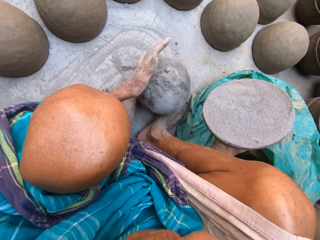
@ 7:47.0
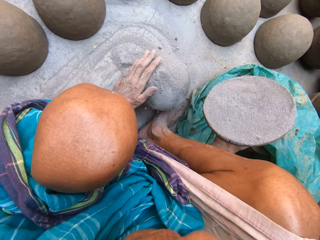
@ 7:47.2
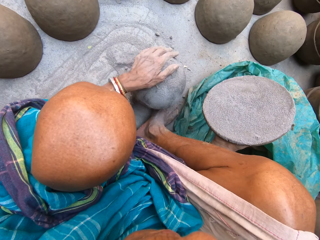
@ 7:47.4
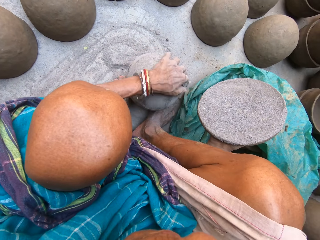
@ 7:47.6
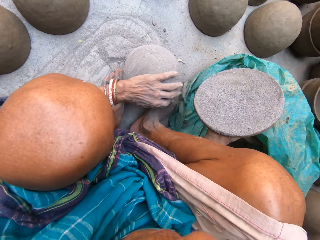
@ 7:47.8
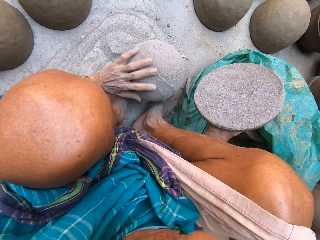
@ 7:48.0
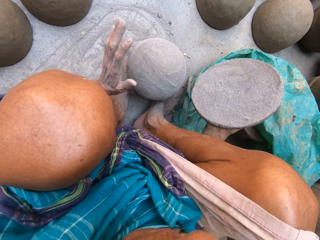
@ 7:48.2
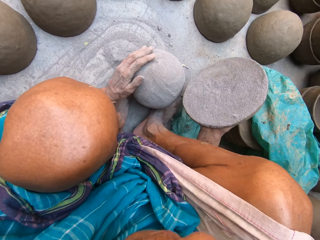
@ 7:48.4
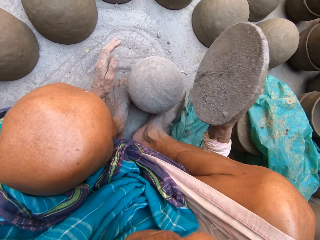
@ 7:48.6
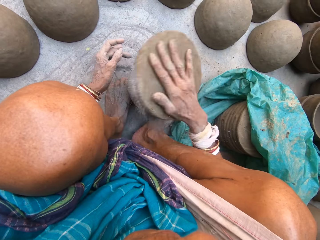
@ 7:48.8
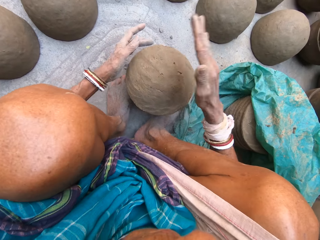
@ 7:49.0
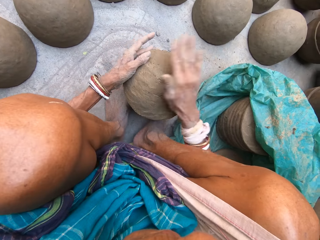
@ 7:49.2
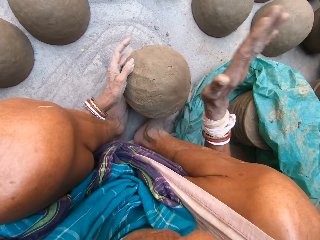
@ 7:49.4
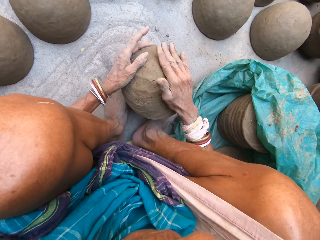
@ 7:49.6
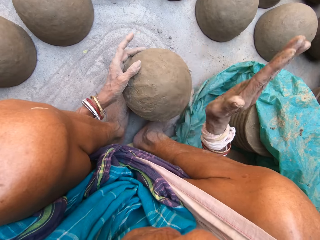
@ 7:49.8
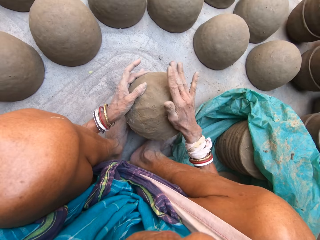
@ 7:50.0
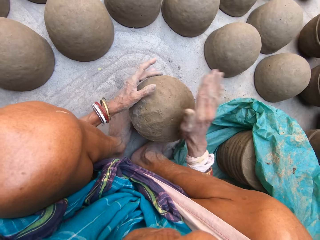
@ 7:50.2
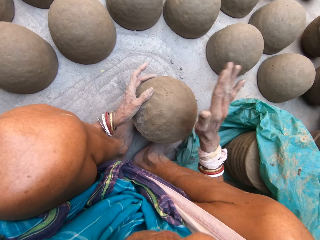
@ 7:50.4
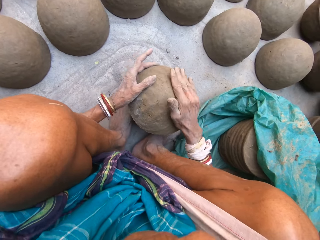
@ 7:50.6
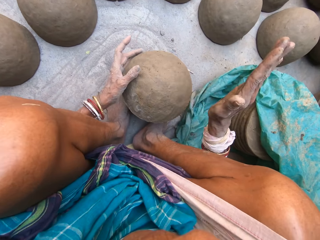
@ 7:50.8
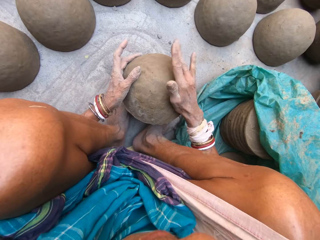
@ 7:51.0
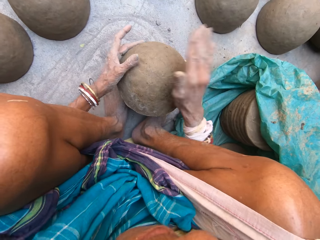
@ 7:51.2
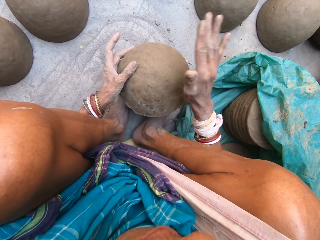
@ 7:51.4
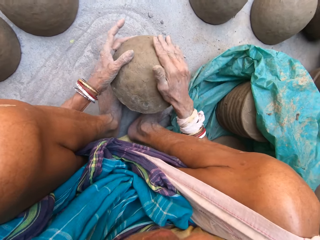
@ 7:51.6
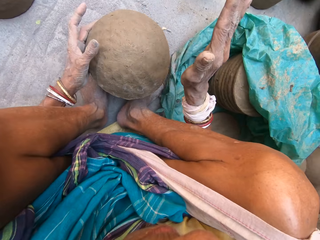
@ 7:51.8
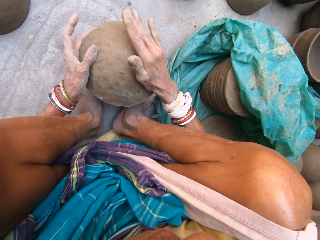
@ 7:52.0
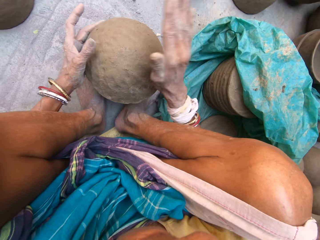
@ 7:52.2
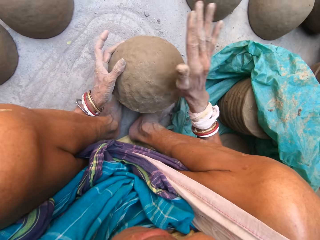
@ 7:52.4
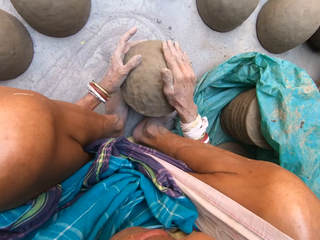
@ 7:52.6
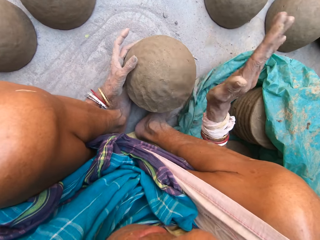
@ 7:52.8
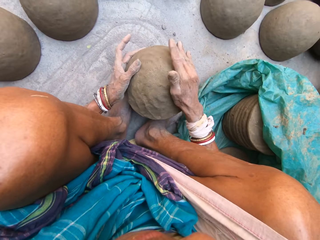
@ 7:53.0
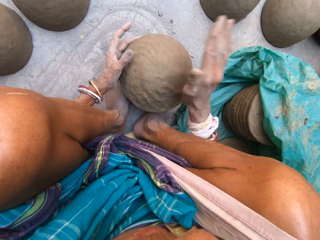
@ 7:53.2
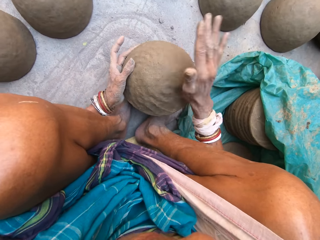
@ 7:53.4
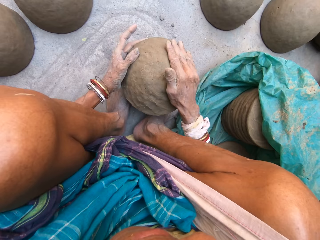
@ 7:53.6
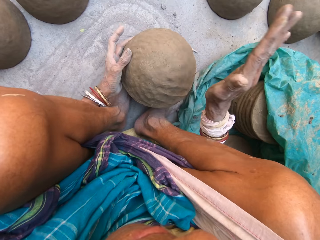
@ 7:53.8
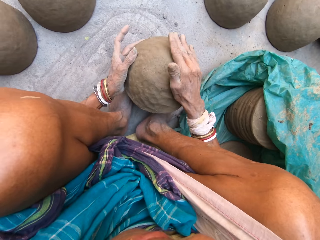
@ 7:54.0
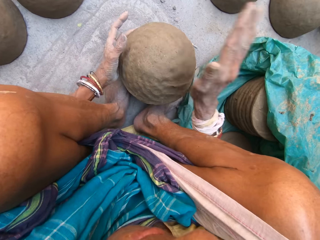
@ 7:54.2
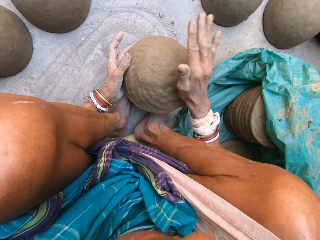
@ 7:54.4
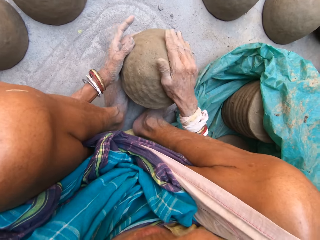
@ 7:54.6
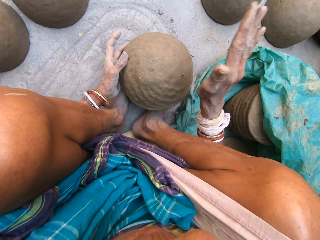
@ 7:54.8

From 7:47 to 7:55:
The camera wearer rubs sand on the pot or molder. They put the rounded clay mould on the pot. They hit the mould with the right hand. They shape the clay on the molder by hands.

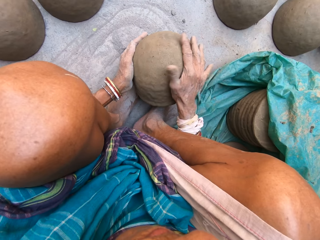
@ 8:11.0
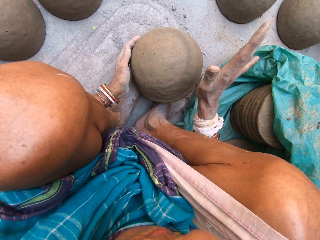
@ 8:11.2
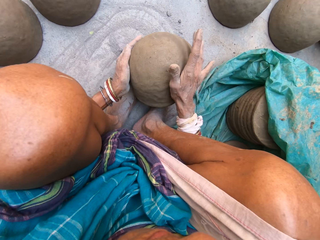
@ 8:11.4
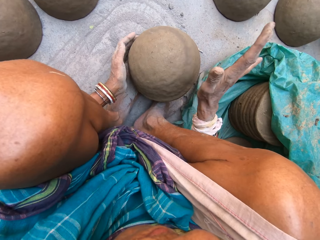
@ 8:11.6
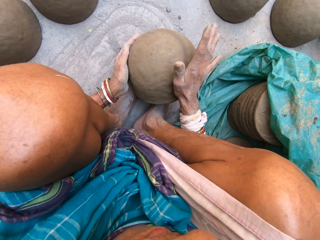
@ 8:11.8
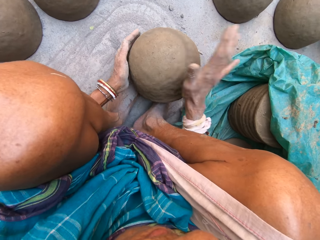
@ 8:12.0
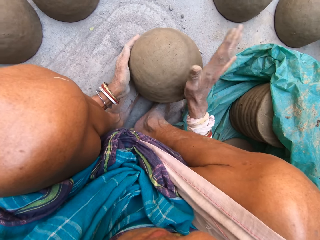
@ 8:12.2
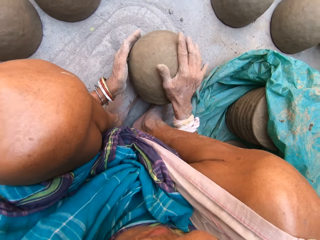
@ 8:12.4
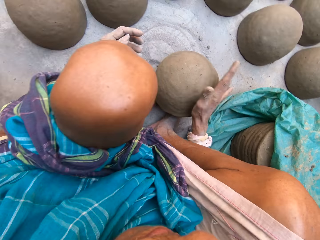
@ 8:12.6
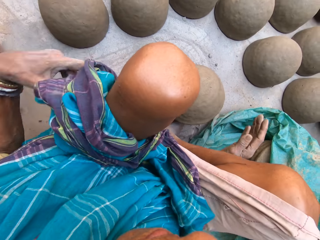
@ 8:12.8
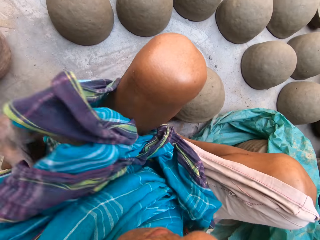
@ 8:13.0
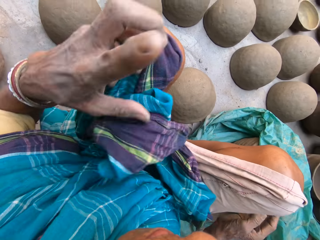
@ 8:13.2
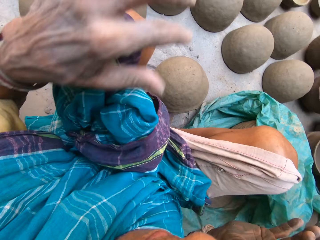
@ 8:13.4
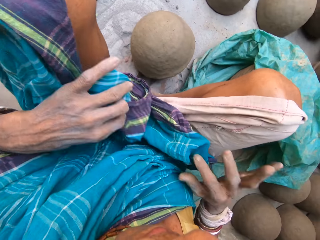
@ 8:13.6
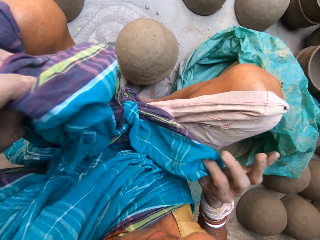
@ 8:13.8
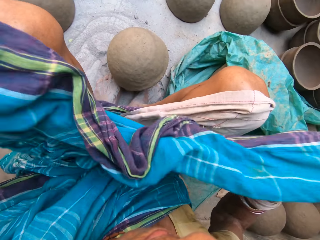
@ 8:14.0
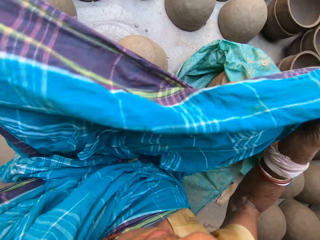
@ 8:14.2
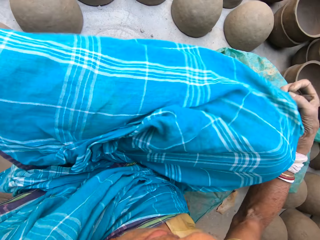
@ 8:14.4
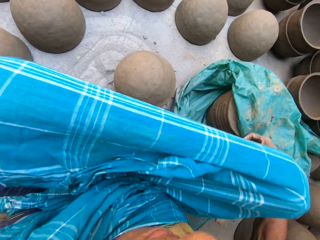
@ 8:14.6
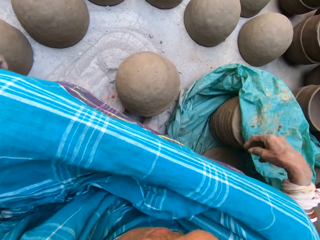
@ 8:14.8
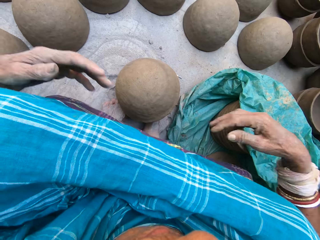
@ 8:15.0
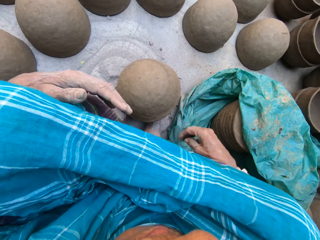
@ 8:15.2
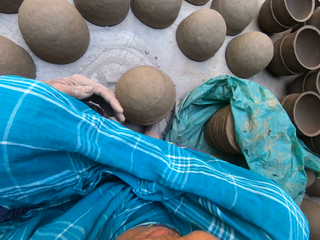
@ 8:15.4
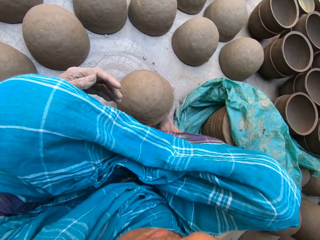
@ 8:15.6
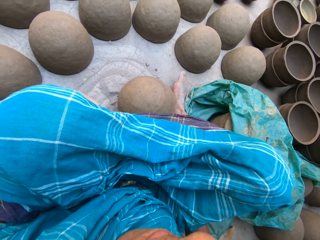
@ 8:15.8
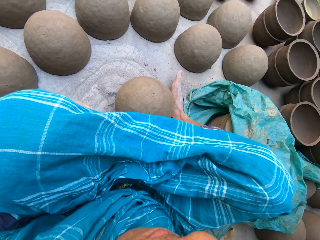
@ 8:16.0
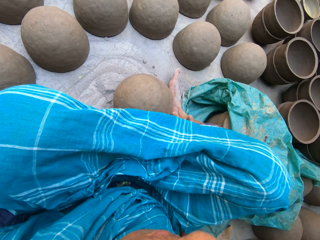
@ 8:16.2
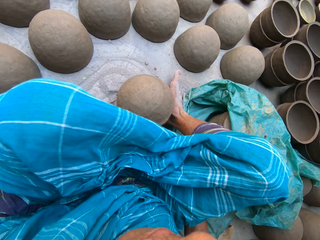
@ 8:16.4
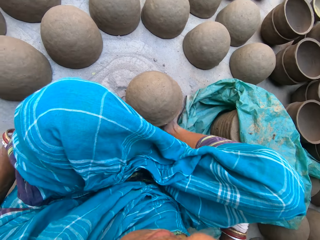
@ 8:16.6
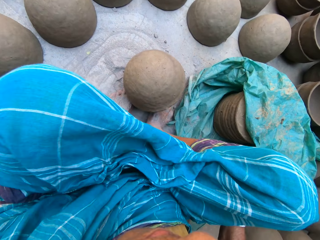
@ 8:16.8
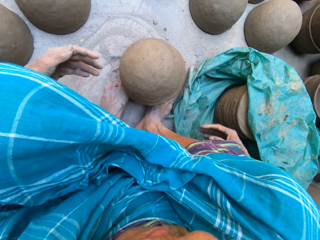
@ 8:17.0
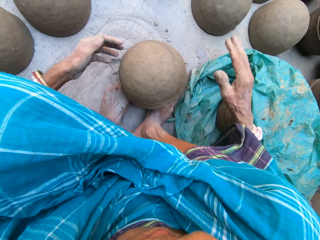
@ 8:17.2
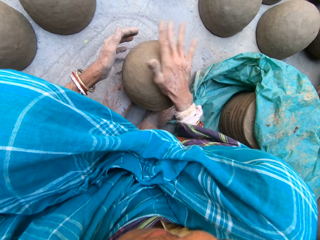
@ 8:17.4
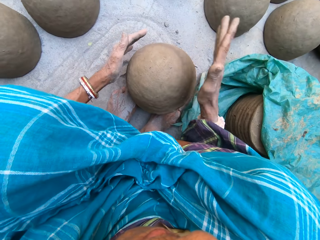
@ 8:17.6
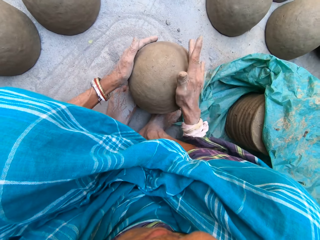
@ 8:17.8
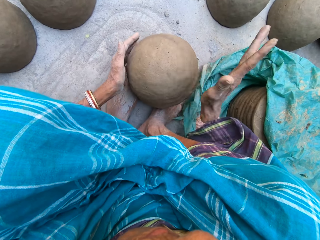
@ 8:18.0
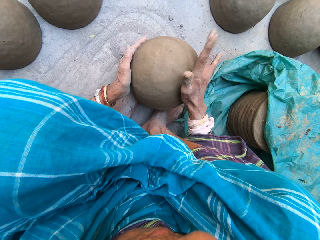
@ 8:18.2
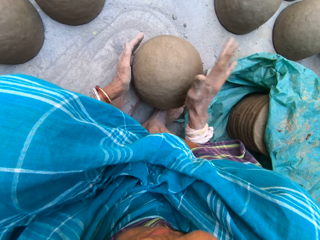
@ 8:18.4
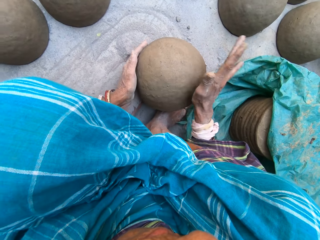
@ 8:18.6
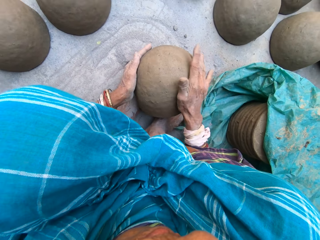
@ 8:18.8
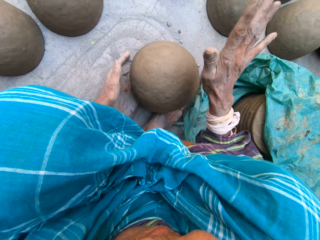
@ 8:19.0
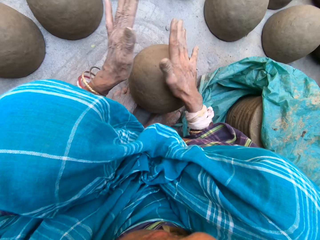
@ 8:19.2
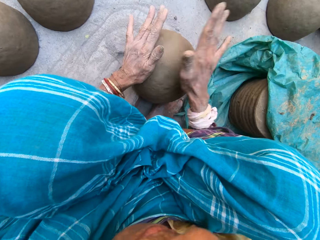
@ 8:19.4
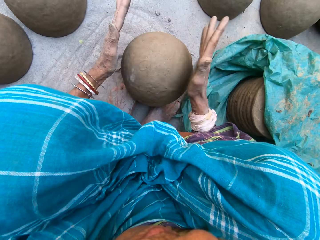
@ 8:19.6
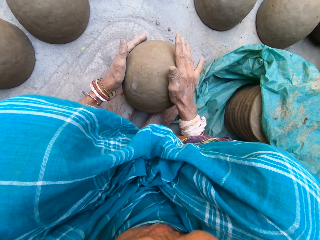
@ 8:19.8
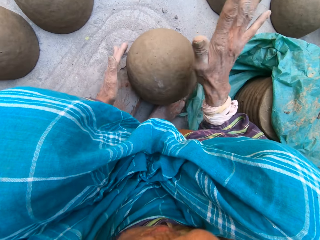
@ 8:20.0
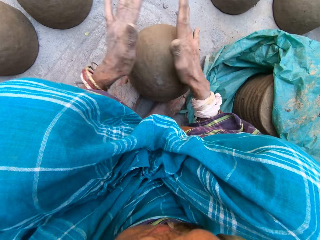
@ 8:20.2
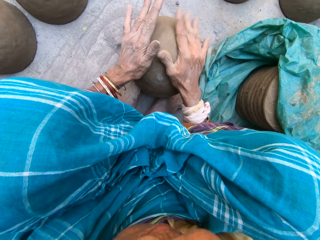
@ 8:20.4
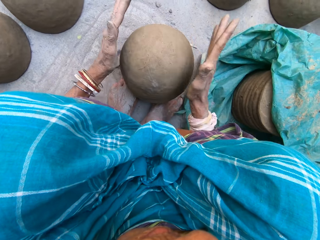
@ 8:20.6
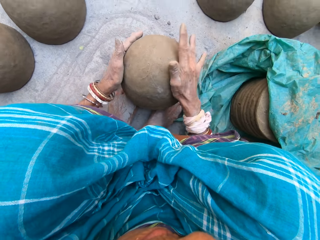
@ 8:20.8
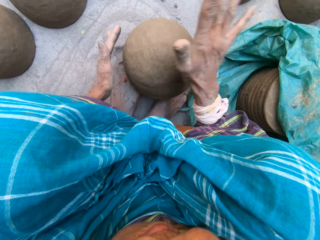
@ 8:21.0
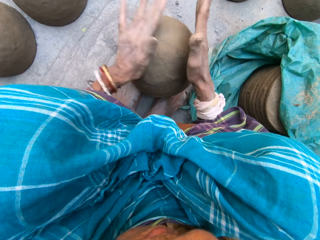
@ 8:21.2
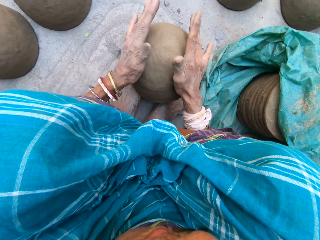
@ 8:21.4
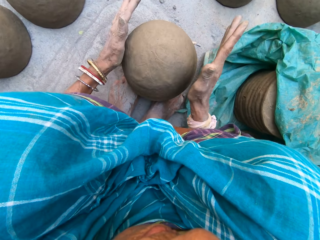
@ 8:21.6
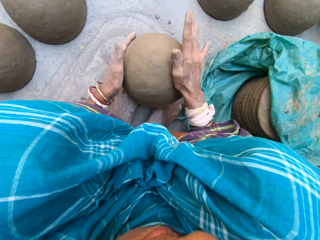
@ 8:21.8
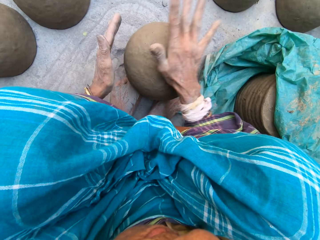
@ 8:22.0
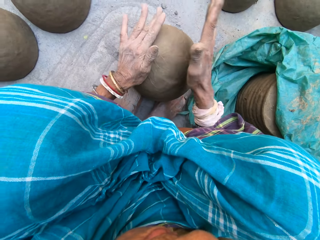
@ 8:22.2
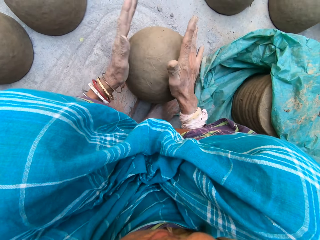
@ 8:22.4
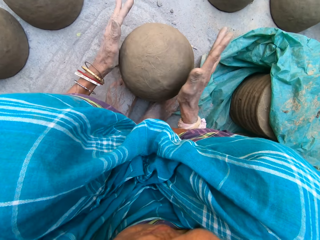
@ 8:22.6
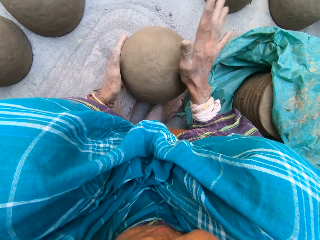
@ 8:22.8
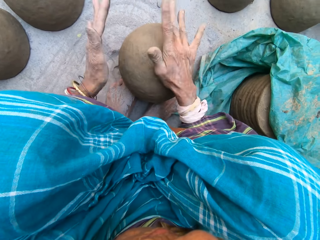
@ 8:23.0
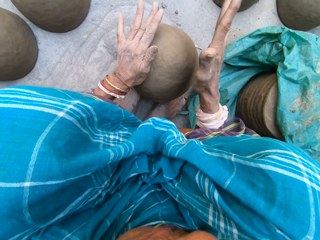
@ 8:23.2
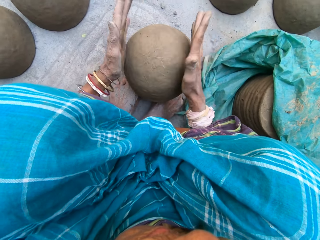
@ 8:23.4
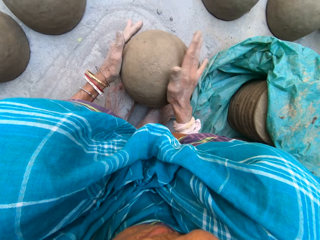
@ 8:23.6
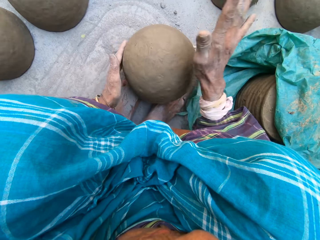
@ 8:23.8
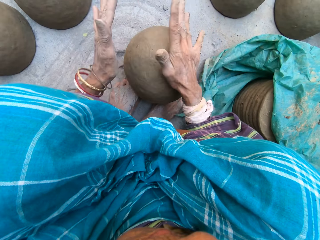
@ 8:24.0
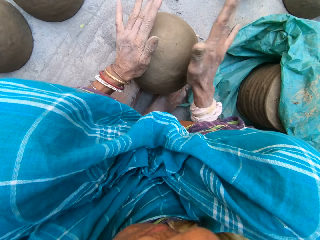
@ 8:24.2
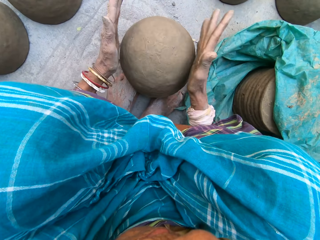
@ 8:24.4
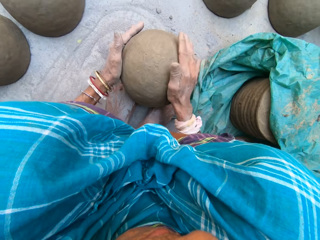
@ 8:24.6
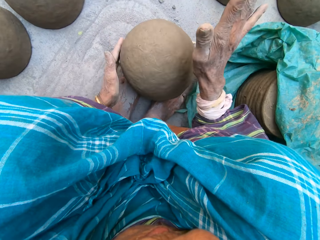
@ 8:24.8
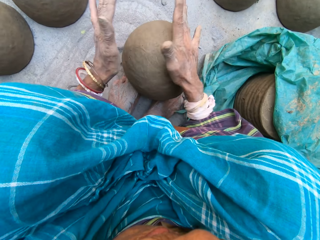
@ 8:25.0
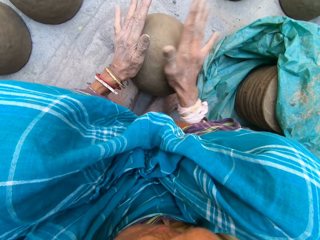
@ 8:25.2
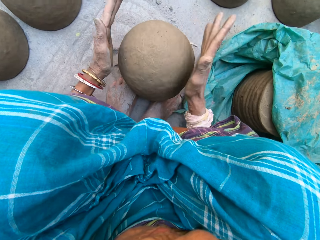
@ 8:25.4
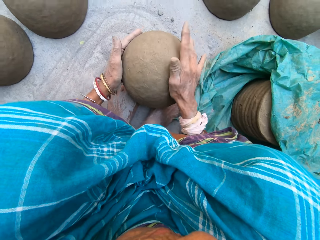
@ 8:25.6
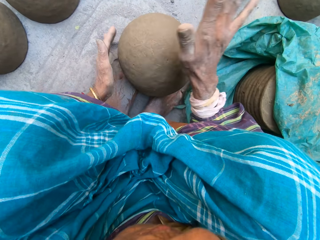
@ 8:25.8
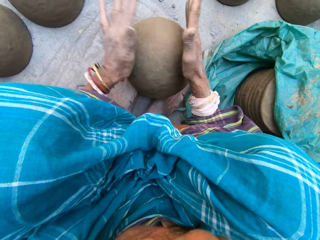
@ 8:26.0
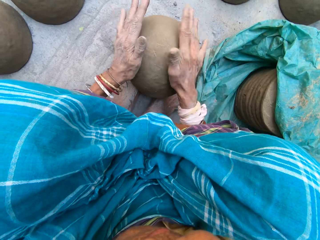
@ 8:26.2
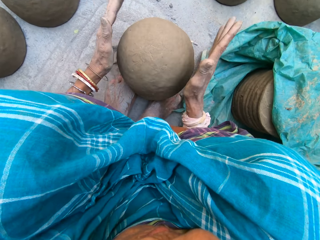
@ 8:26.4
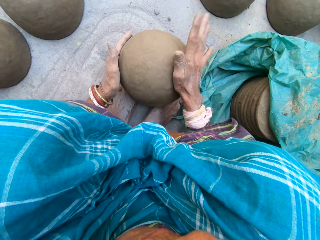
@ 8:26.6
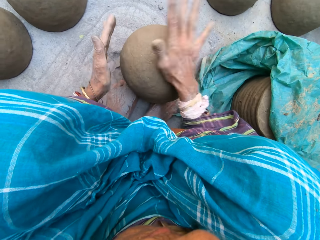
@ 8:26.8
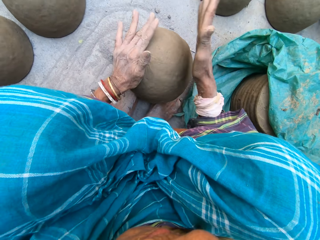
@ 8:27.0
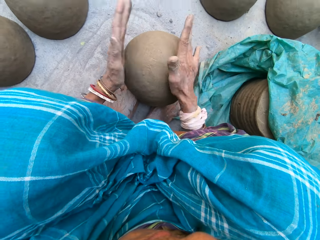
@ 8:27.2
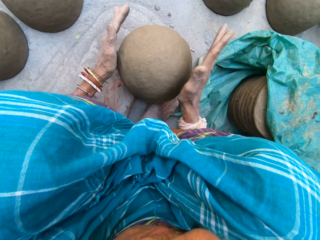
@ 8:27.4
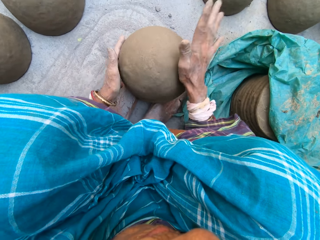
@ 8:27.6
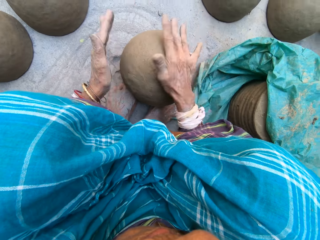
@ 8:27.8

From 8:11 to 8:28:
The camera wearer prepares the cloth. They straighten the cloth. They hit the mould with the right hand. They shape the clay on the molder by hands. They hit the mould with both hands.
